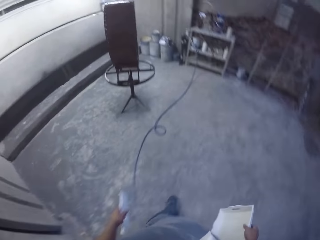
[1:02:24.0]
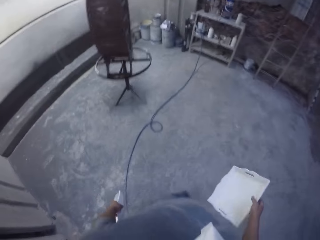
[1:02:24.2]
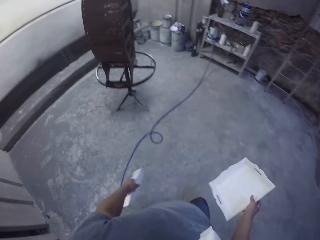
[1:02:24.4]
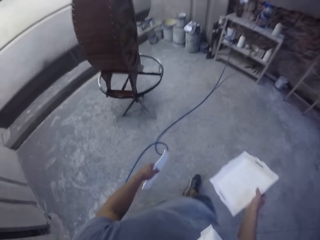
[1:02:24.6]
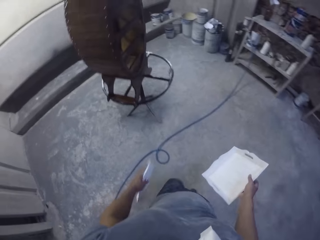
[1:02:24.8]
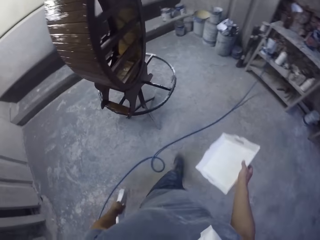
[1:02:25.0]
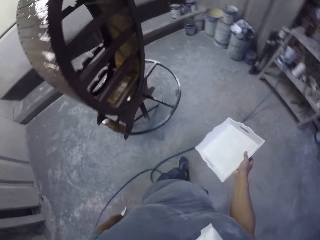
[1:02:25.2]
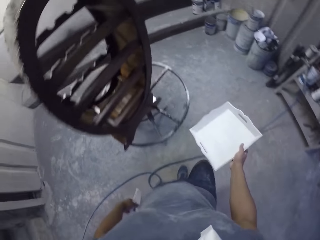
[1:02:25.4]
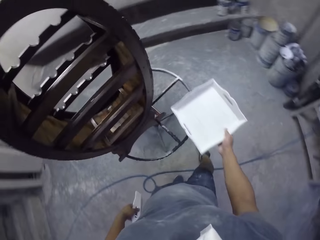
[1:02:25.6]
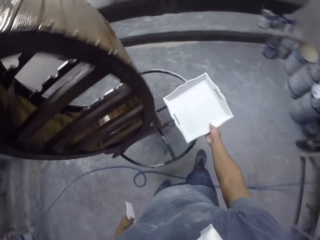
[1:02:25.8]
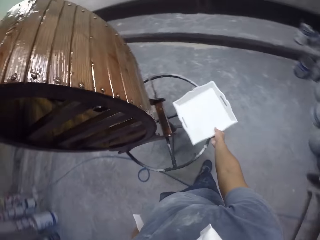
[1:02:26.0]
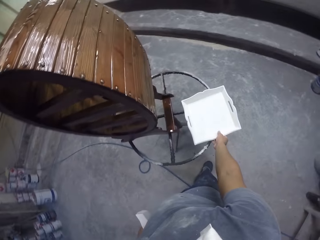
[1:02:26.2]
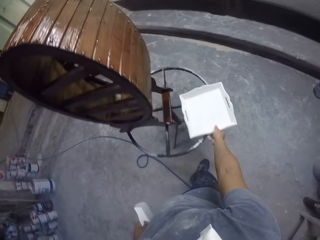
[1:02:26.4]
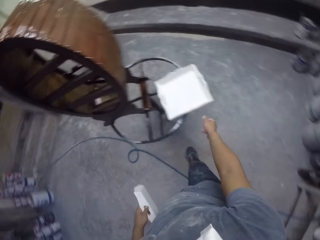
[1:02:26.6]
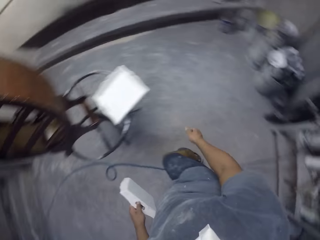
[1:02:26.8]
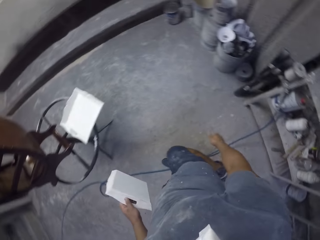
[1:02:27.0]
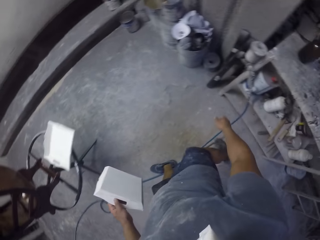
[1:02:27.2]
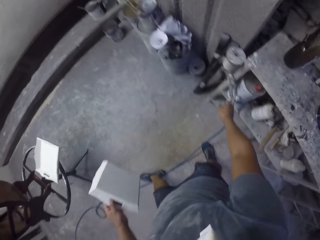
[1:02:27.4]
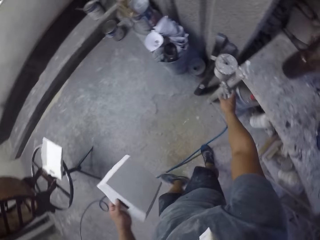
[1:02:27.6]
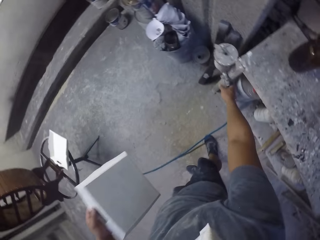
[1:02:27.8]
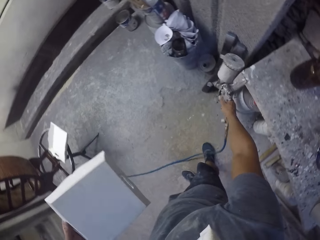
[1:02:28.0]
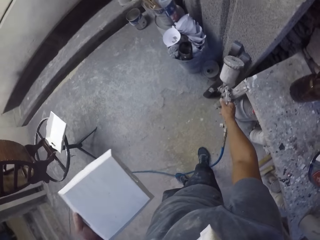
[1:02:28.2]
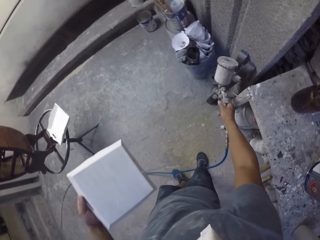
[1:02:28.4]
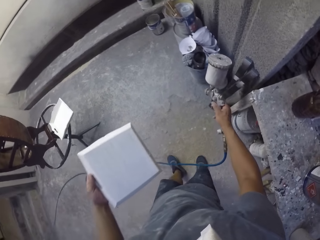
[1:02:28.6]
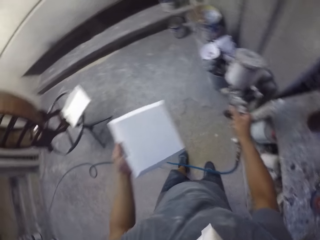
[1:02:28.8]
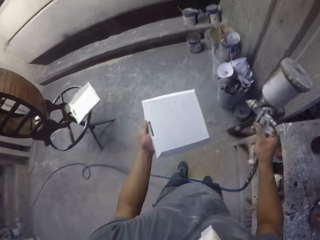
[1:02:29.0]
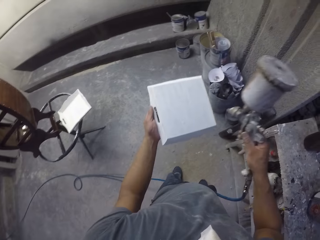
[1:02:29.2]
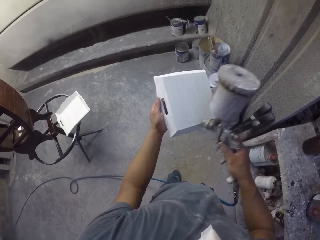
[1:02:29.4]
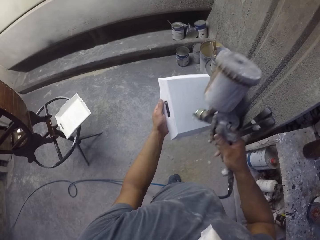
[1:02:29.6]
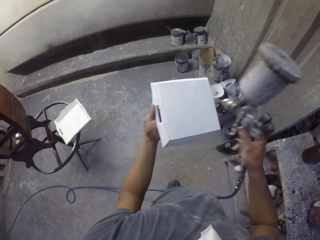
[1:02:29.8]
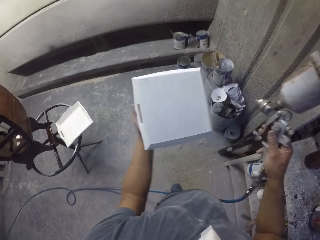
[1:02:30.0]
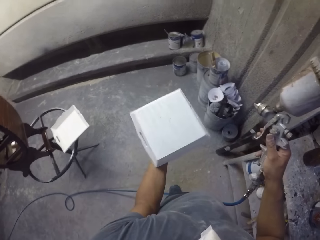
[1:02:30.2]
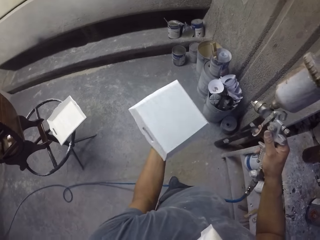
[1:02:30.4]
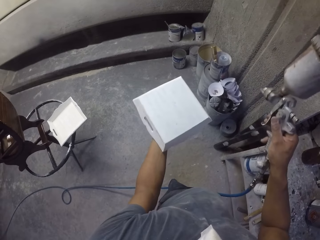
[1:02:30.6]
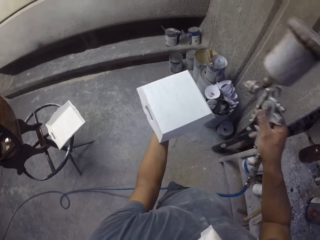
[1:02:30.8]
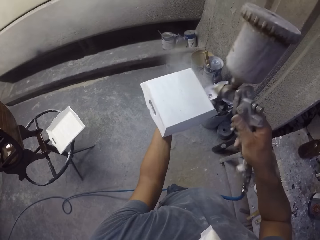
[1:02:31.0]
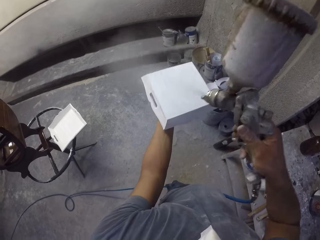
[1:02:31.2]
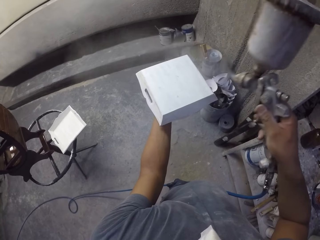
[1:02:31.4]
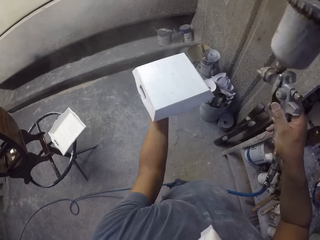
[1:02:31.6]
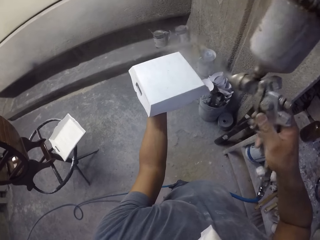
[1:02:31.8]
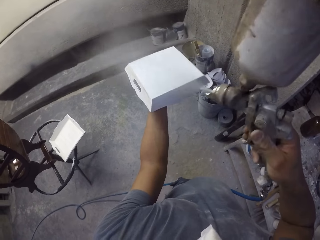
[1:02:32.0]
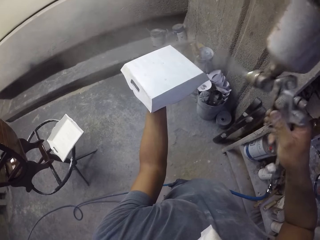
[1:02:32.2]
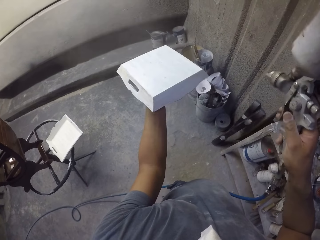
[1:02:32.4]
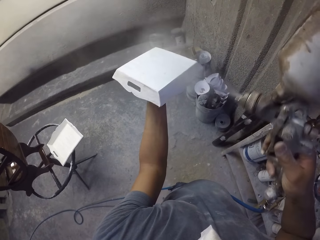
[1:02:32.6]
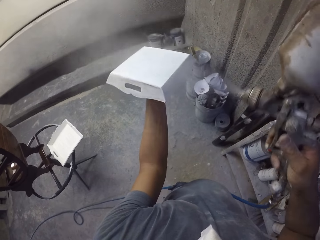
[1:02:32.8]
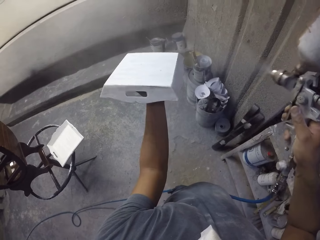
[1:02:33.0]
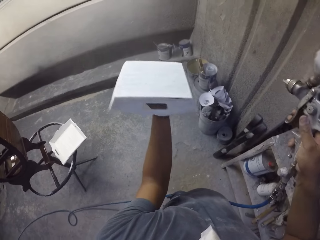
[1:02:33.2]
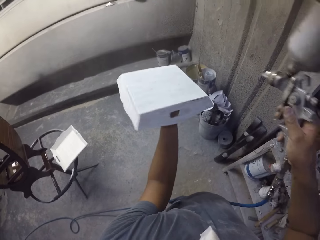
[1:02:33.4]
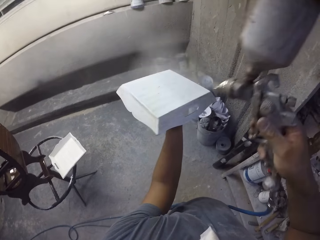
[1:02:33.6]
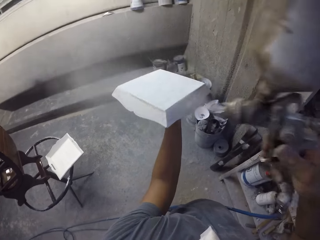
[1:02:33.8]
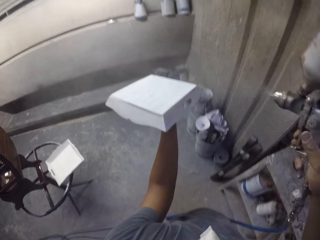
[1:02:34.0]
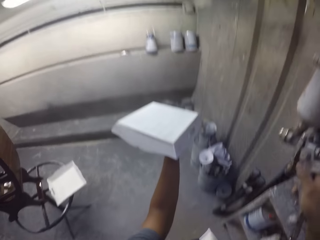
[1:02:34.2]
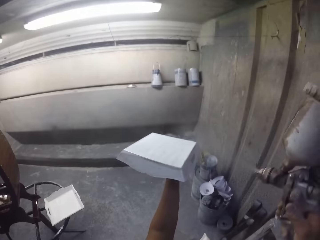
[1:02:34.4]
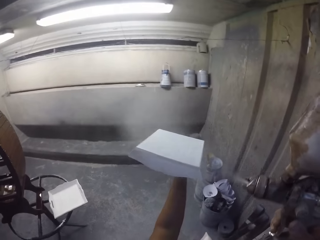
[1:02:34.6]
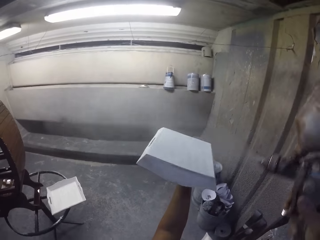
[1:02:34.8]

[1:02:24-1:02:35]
The camera wearer places a tray on a stand. They pick up a spray gun with the right hand. They hold a tray on the left hand. They spray paint on the tray in the room.

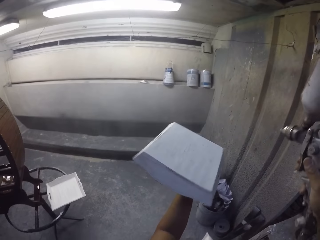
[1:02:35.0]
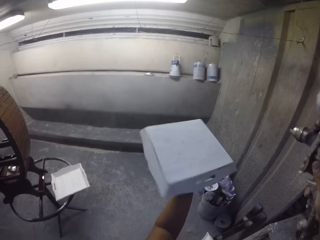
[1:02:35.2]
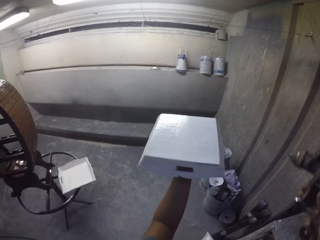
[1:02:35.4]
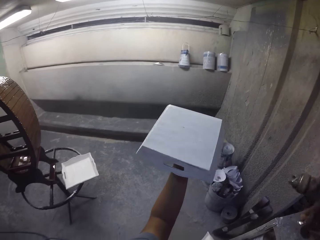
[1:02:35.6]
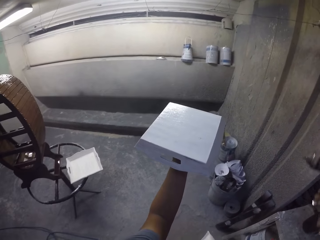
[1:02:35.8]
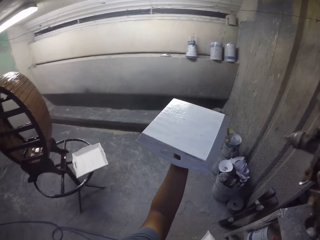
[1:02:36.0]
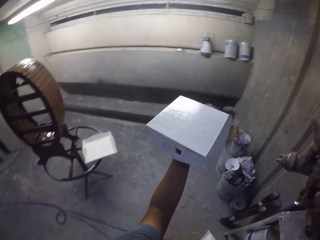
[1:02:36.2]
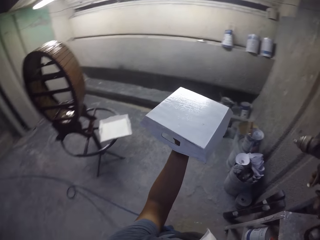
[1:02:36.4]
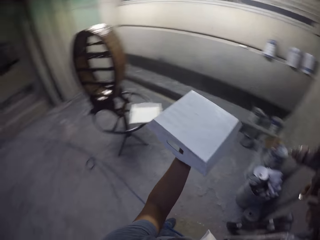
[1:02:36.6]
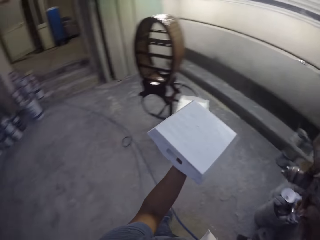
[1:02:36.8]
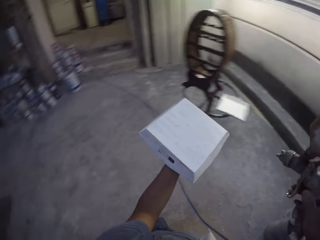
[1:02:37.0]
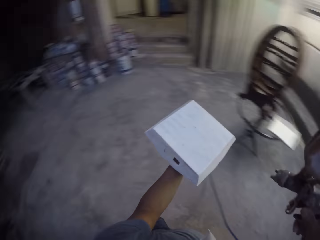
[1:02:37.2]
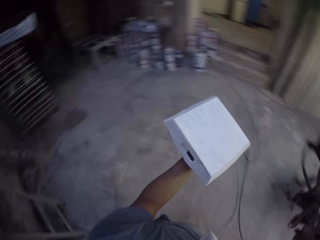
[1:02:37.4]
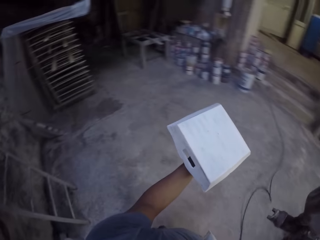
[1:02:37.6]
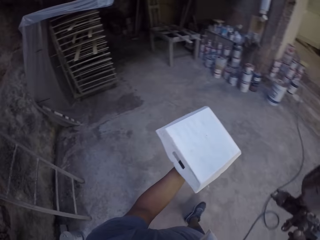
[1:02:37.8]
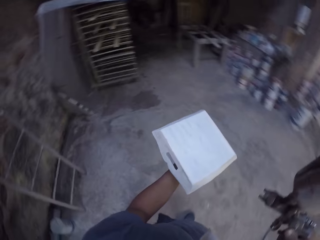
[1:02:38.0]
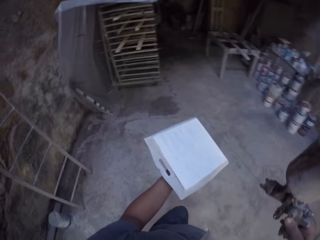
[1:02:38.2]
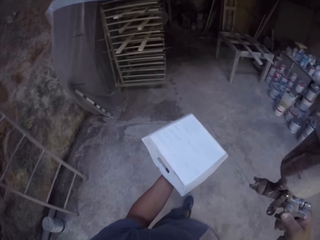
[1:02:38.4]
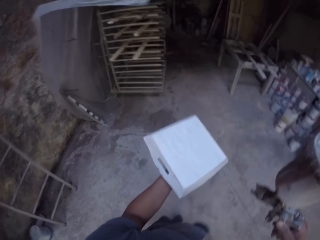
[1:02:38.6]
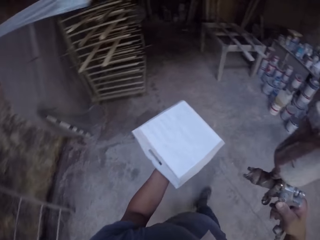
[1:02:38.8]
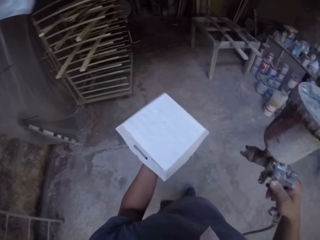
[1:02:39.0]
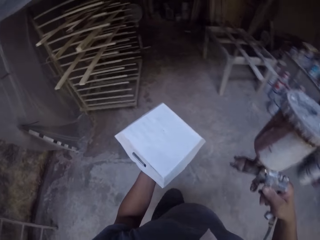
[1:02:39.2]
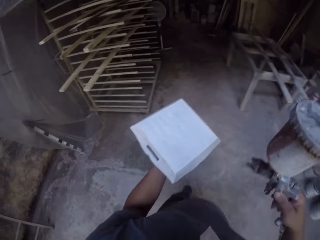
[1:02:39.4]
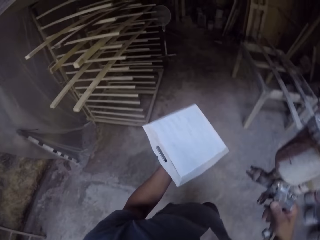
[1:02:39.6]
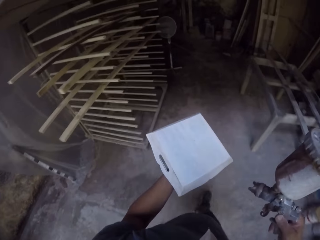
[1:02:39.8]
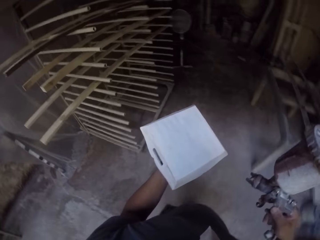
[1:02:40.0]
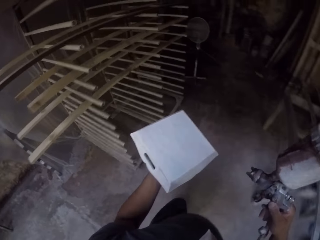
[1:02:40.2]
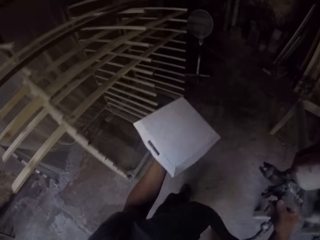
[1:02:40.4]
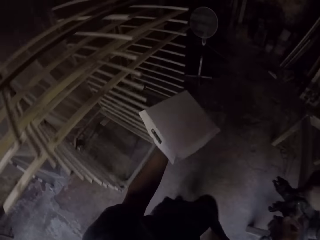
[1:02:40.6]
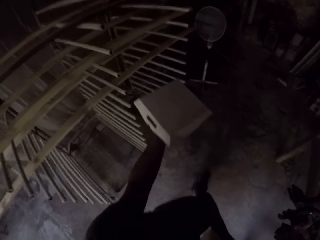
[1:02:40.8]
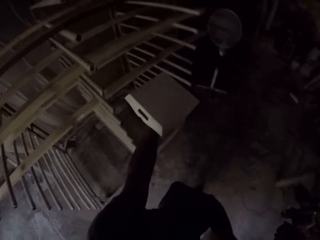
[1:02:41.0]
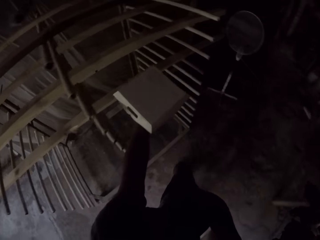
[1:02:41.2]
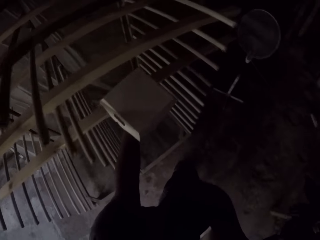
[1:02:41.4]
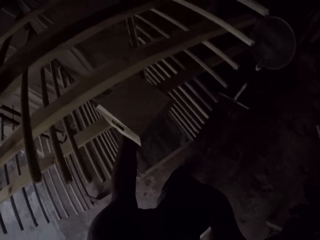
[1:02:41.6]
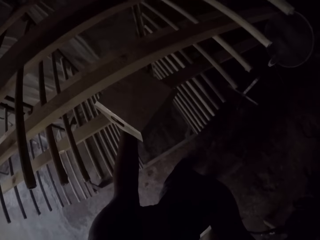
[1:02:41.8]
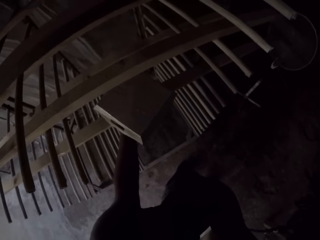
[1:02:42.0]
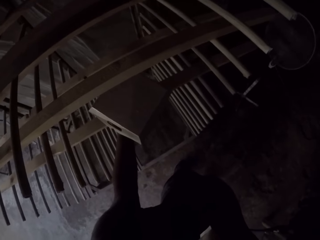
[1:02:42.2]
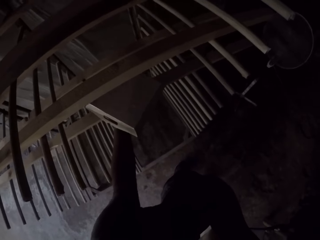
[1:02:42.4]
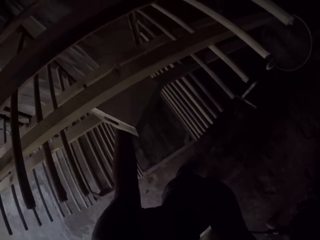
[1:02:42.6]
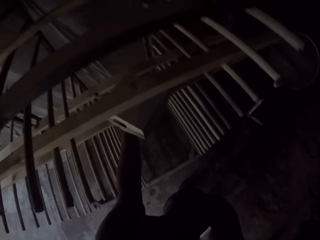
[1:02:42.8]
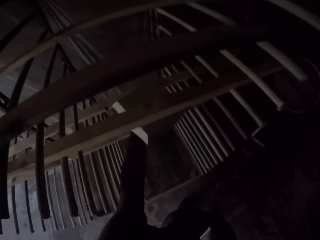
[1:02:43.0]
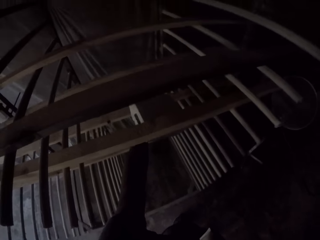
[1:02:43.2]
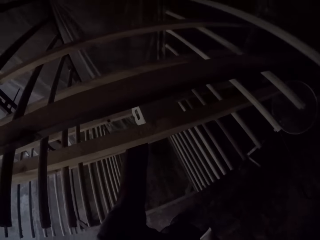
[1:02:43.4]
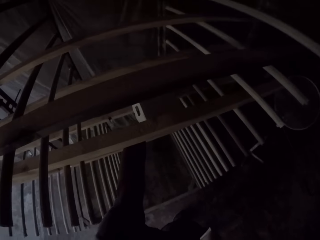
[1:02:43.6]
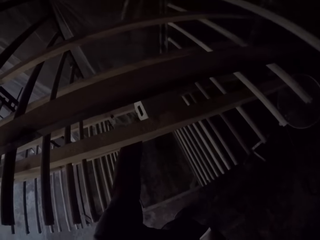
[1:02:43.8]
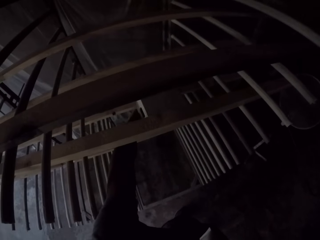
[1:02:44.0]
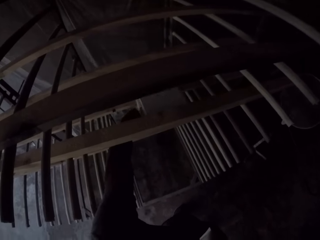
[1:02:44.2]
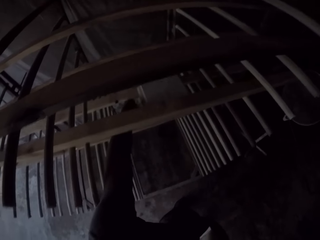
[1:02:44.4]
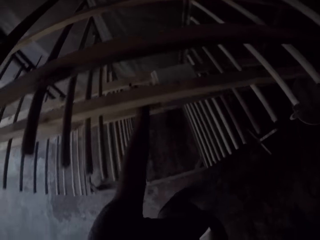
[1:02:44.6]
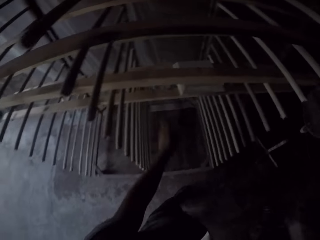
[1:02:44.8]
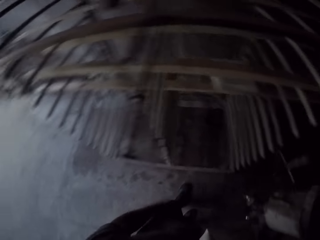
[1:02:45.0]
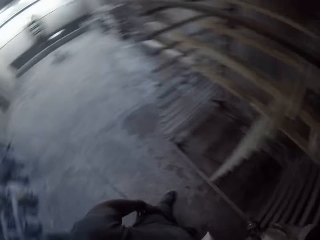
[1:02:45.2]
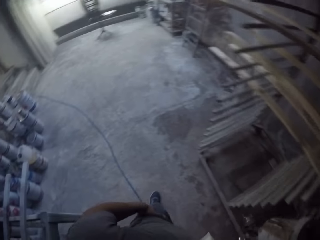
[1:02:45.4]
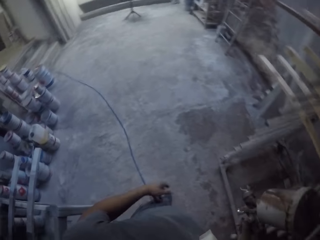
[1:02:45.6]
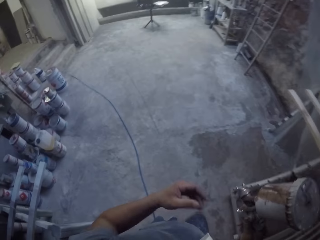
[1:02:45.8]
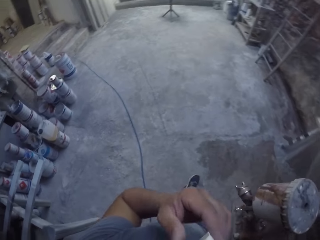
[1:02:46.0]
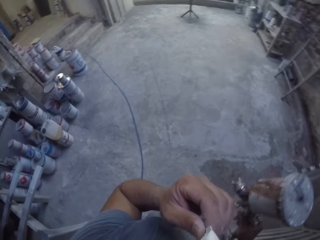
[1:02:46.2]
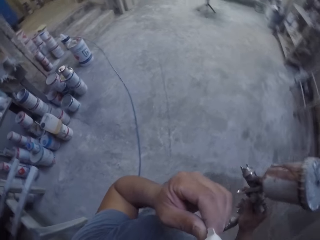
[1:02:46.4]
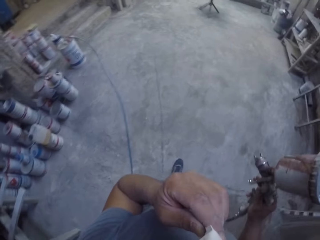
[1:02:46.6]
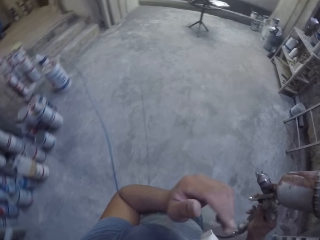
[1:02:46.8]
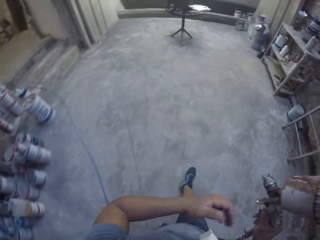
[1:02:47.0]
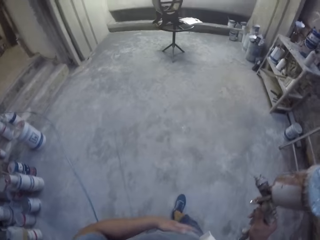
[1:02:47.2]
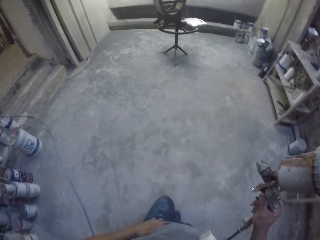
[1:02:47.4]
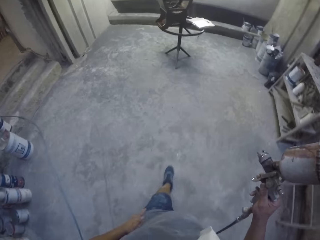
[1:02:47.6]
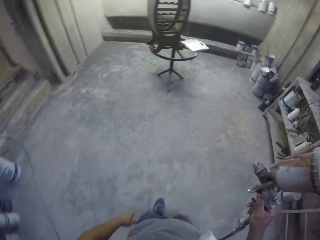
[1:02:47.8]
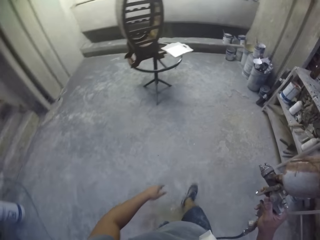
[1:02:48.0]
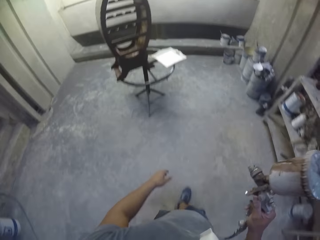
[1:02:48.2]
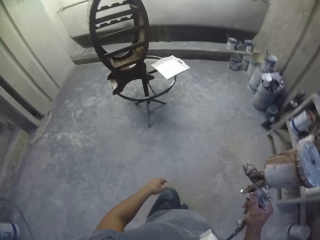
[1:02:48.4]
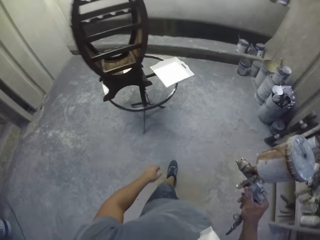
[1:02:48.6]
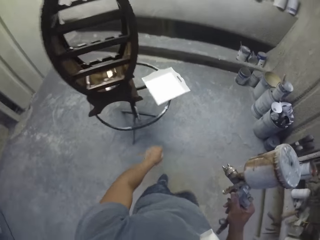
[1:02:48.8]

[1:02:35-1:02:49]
The camera wearer turns around. They walk around in the room. They place a tray on a rack. They turn around. They walk around in the room.
